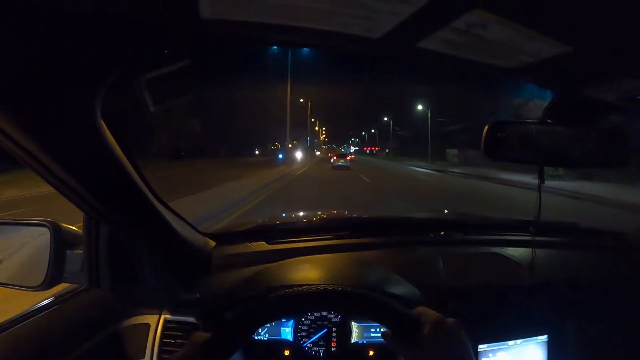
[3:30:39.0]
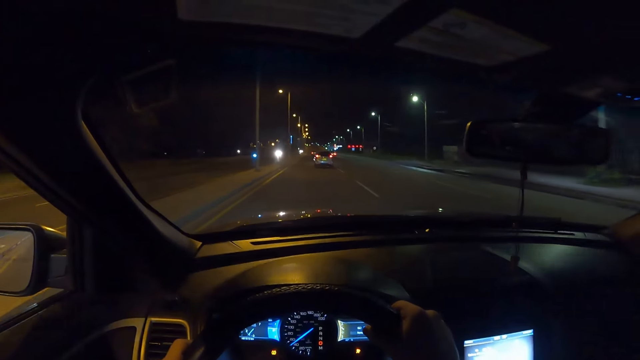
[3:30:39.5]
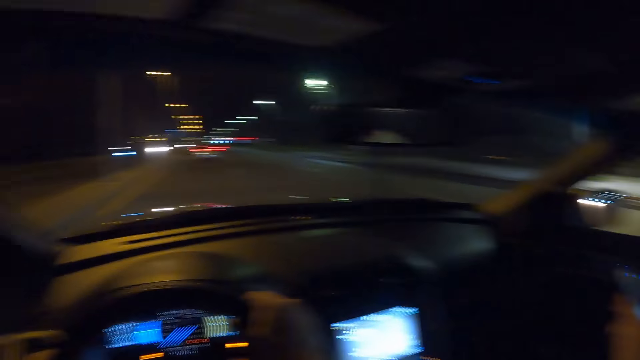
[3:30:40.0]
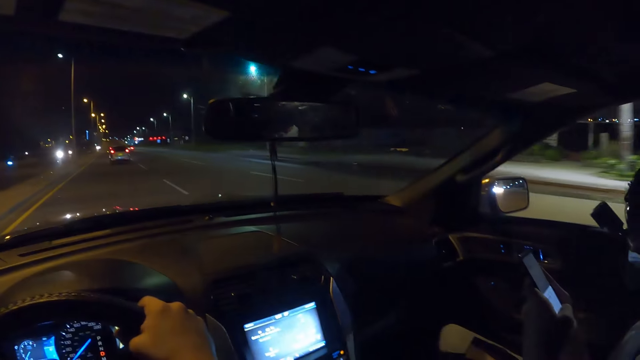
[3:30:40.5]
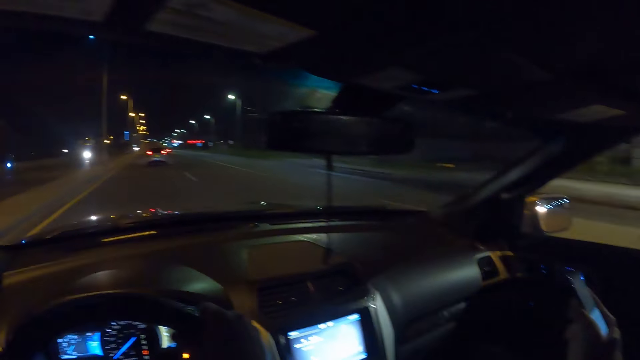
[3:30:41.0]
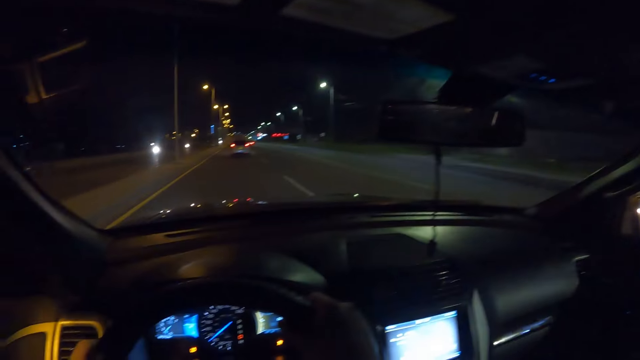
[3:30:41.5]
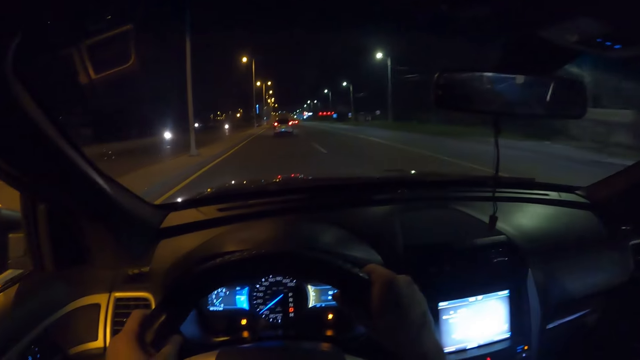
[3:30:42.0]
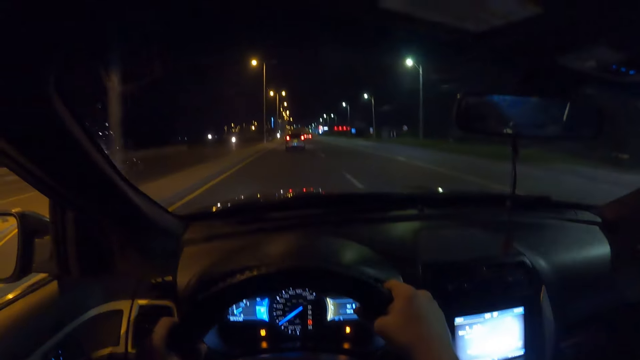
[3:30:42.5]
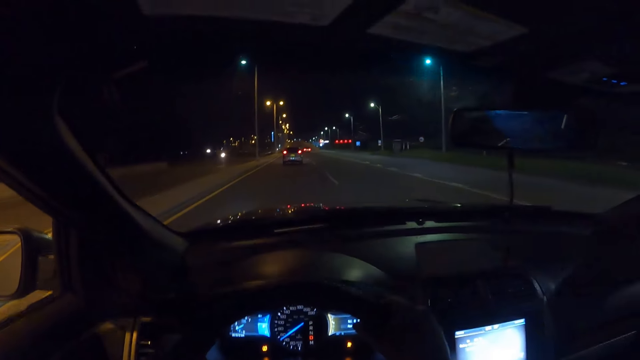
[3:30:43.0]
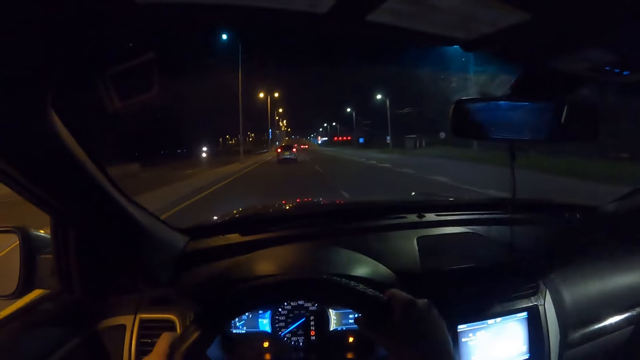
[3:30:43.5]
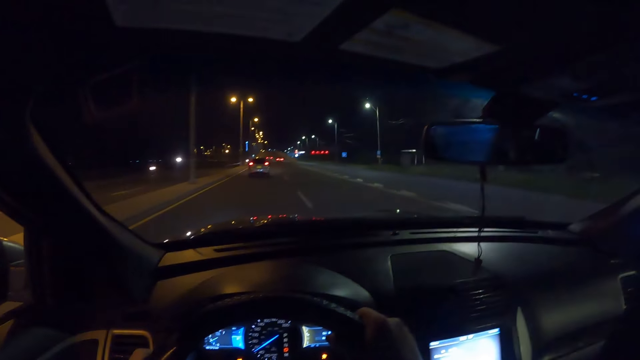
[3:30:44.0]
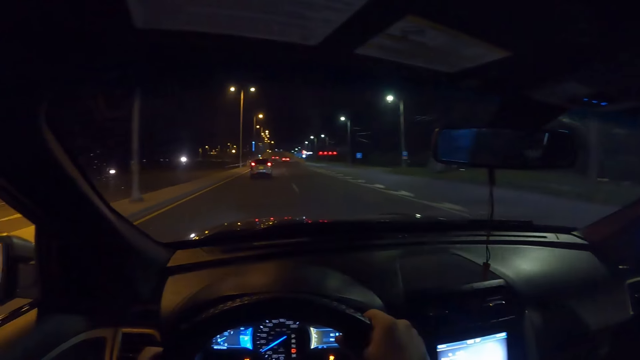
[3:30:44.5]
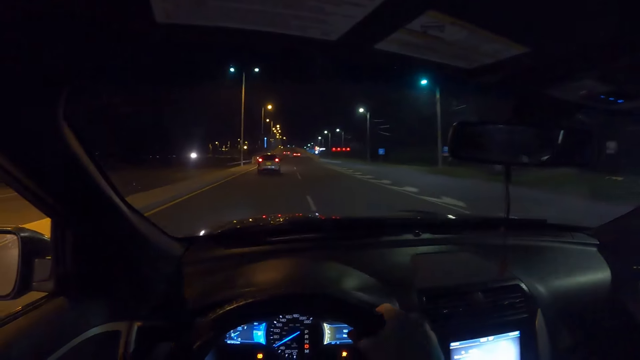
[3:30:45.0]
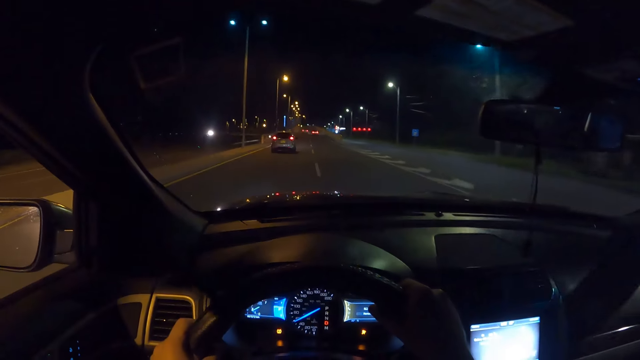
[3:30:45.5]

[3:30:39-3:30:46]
A man operates a phone with both hands.

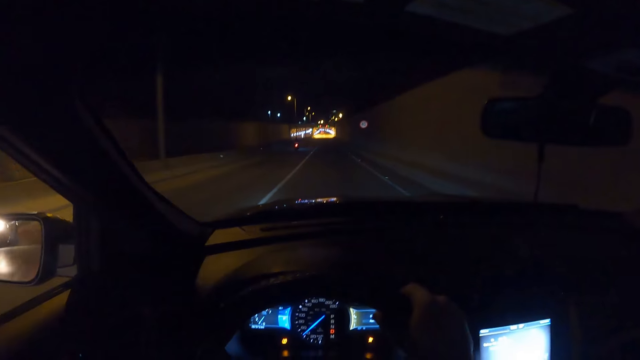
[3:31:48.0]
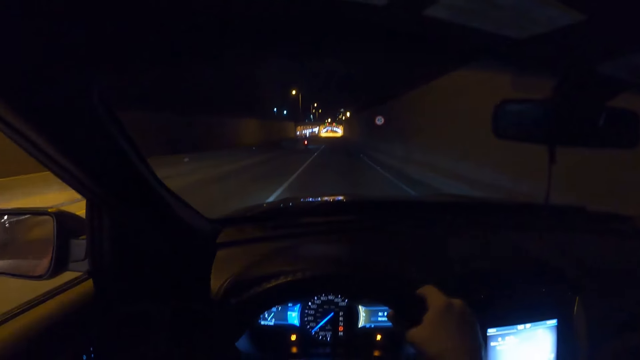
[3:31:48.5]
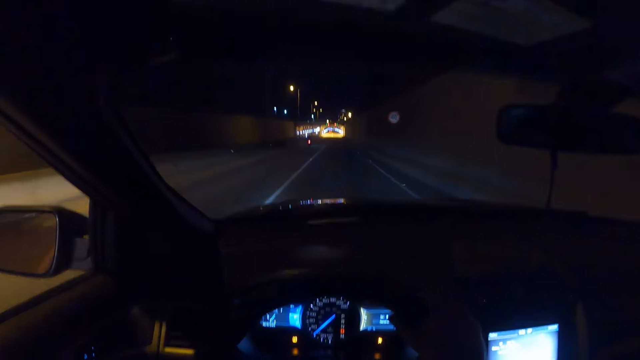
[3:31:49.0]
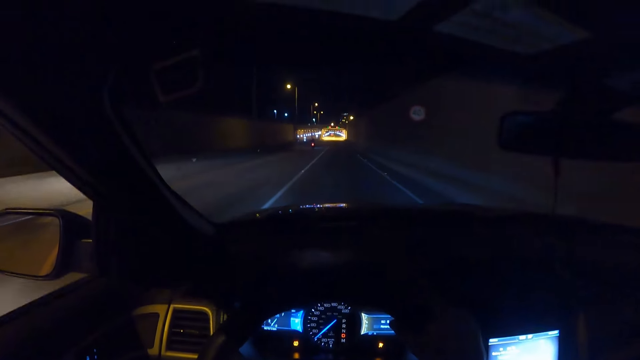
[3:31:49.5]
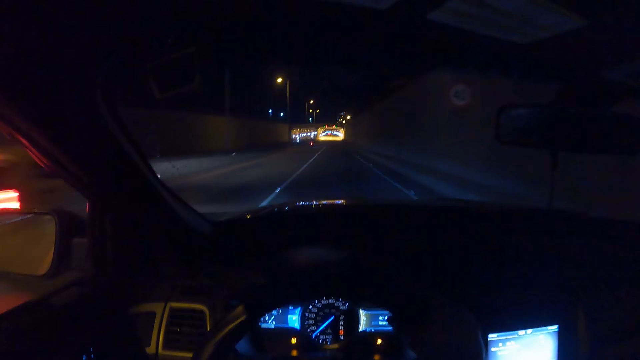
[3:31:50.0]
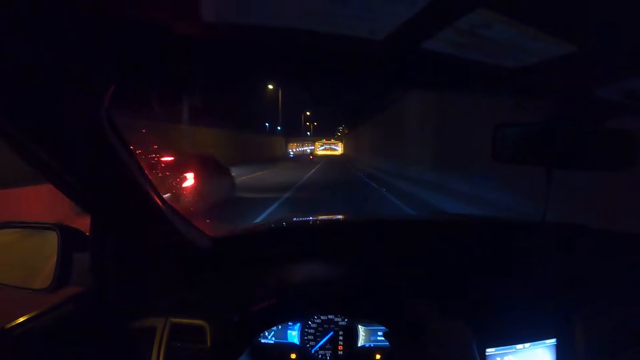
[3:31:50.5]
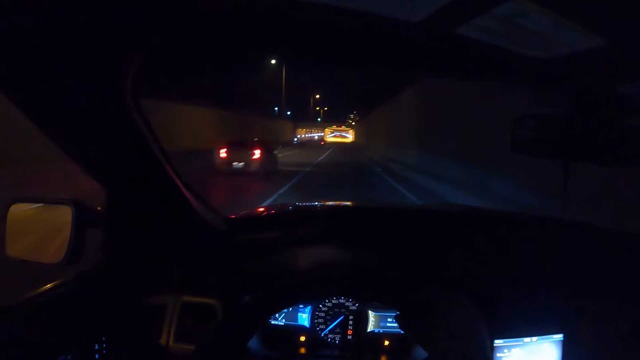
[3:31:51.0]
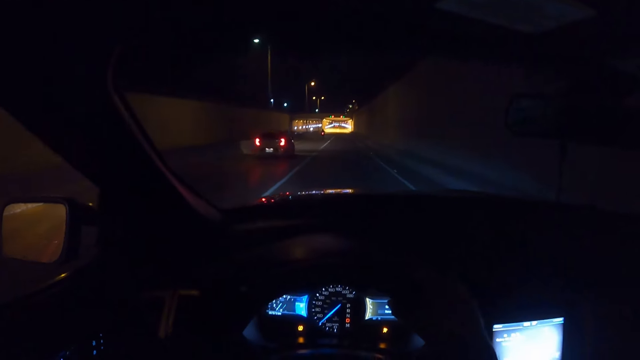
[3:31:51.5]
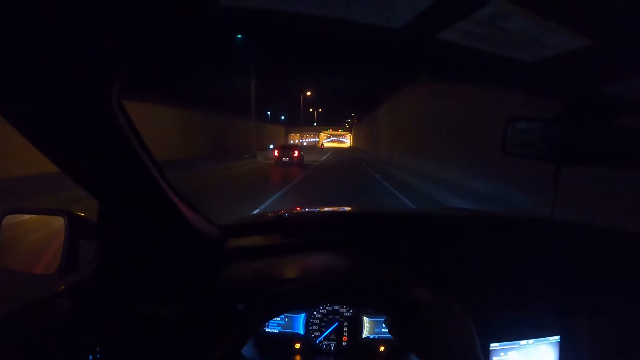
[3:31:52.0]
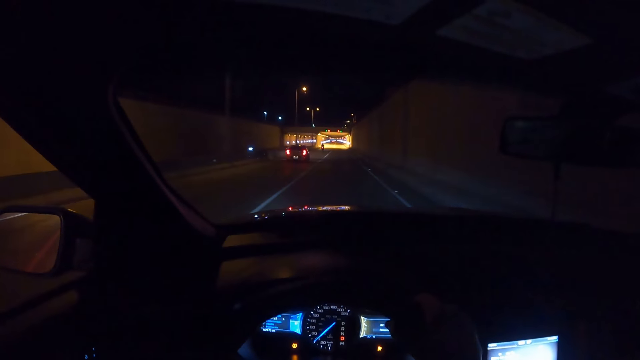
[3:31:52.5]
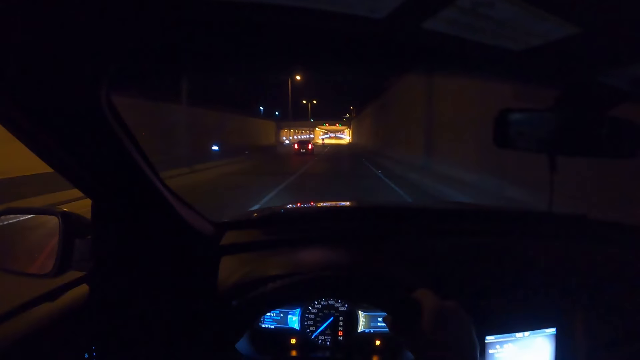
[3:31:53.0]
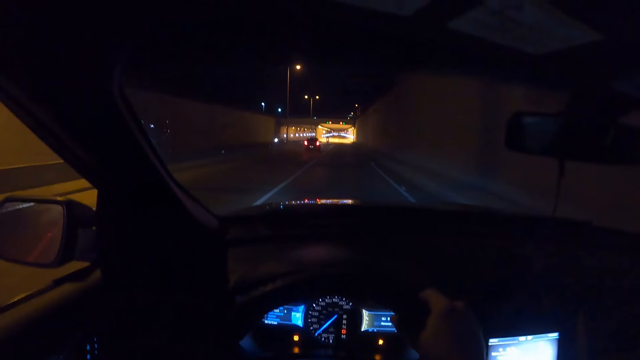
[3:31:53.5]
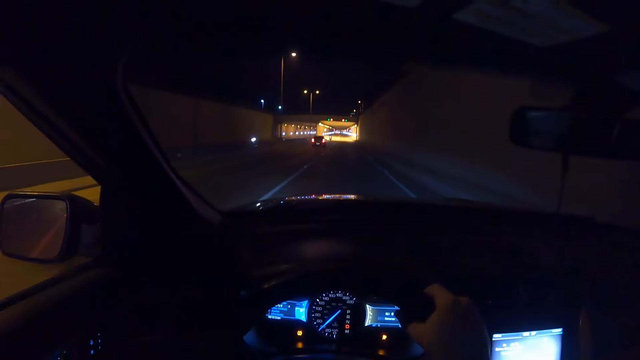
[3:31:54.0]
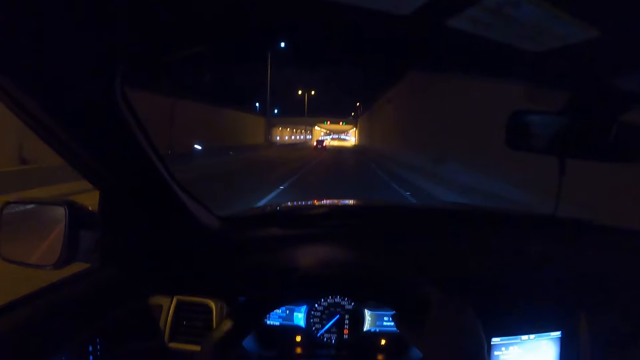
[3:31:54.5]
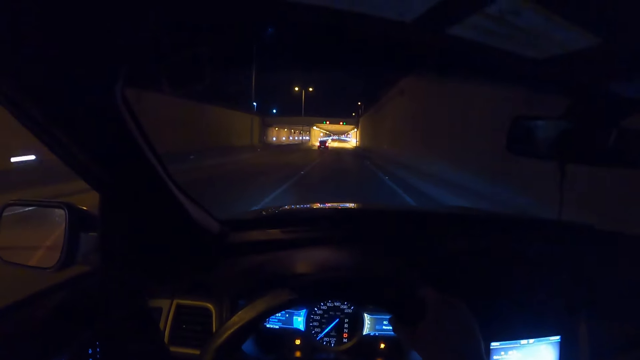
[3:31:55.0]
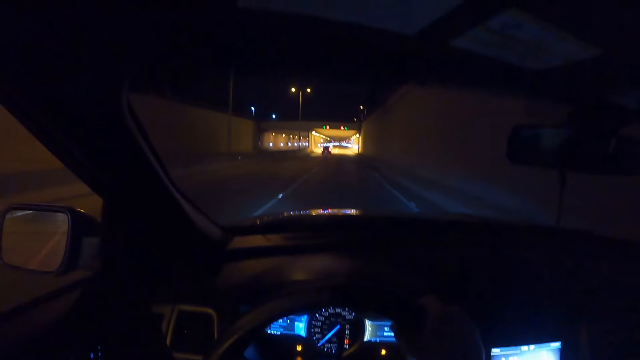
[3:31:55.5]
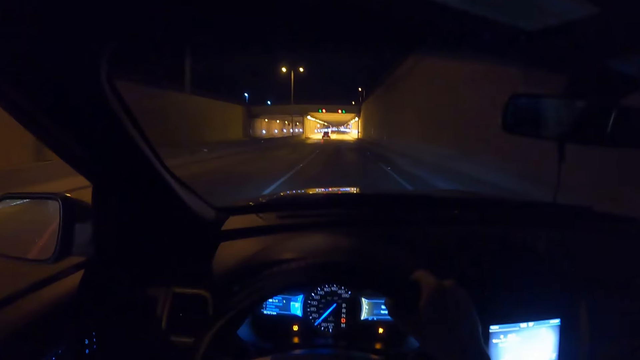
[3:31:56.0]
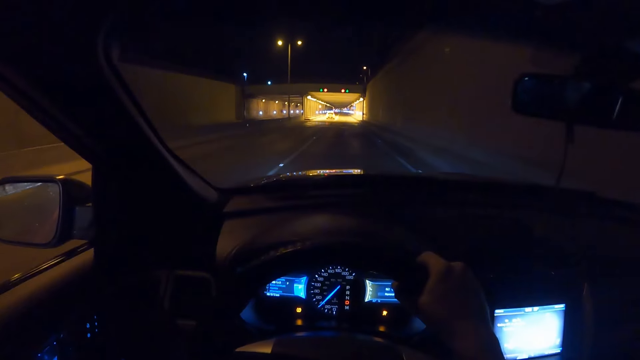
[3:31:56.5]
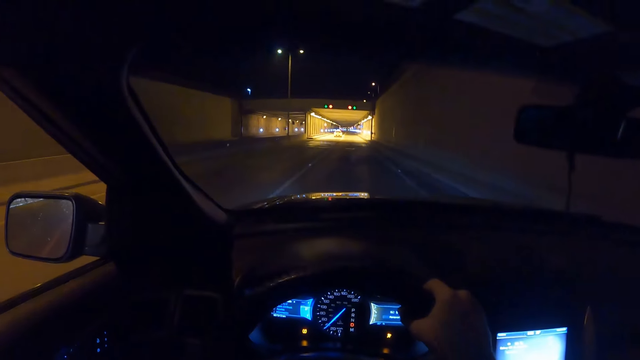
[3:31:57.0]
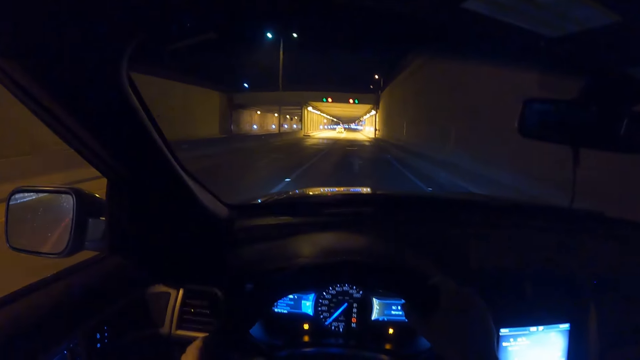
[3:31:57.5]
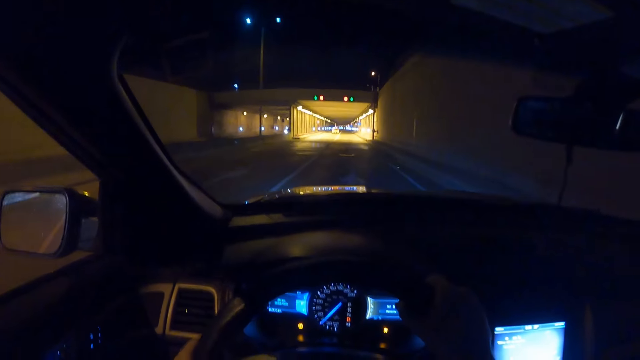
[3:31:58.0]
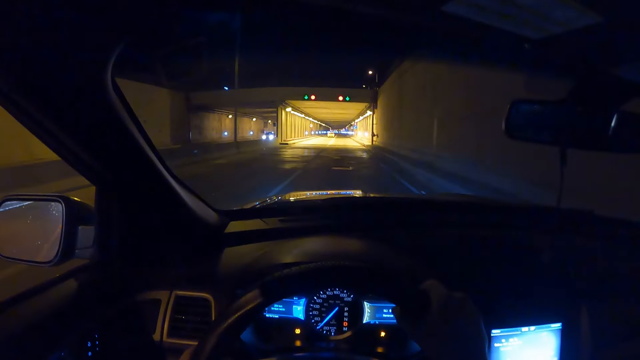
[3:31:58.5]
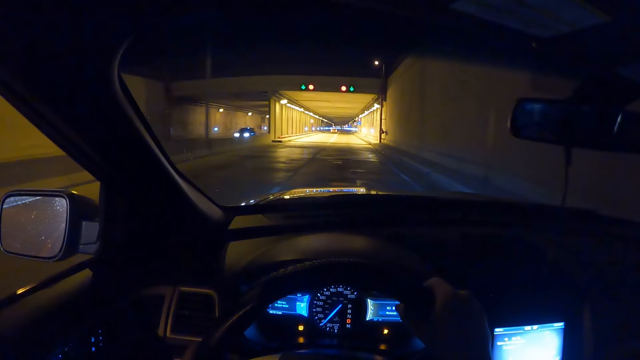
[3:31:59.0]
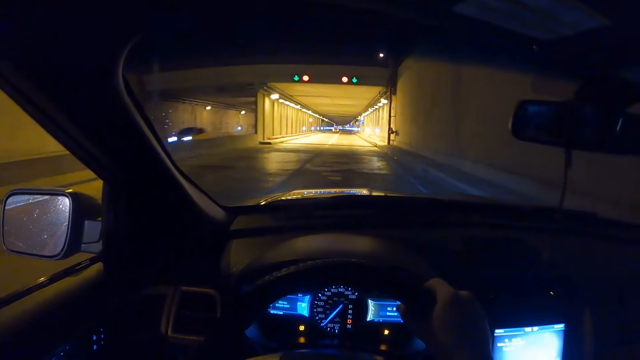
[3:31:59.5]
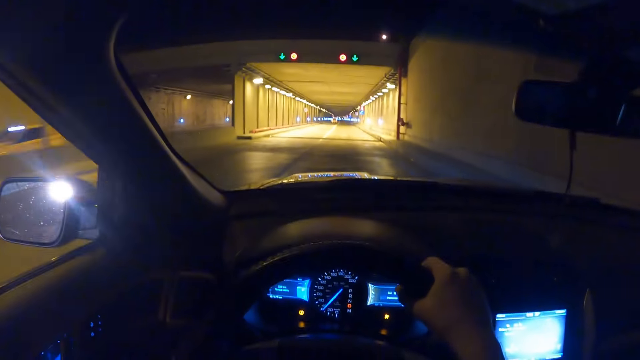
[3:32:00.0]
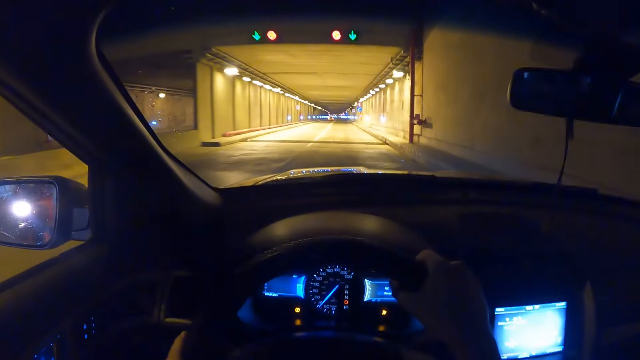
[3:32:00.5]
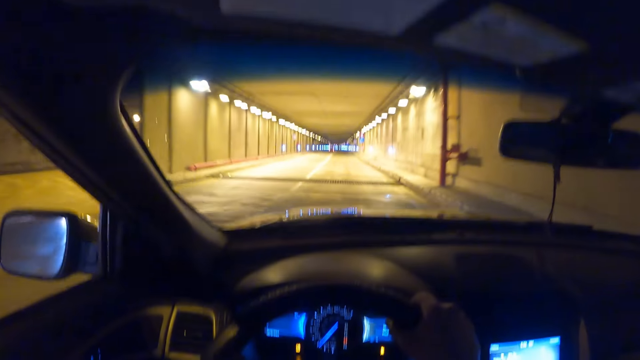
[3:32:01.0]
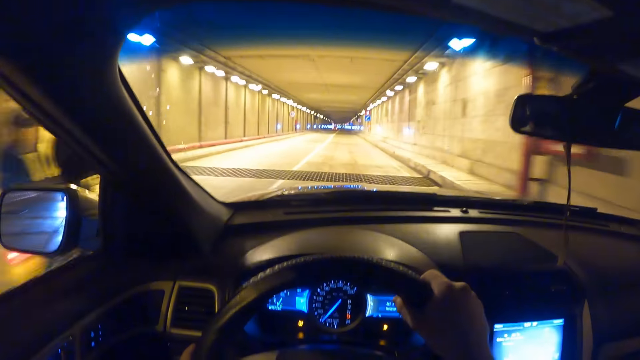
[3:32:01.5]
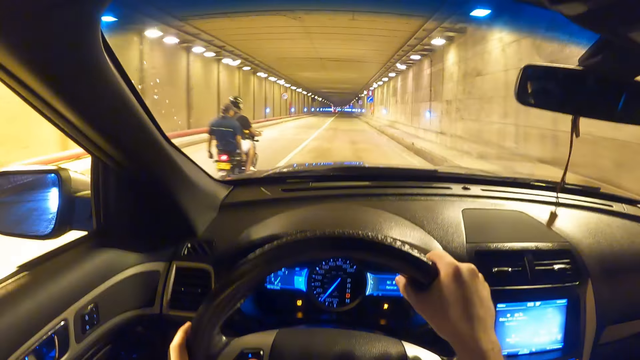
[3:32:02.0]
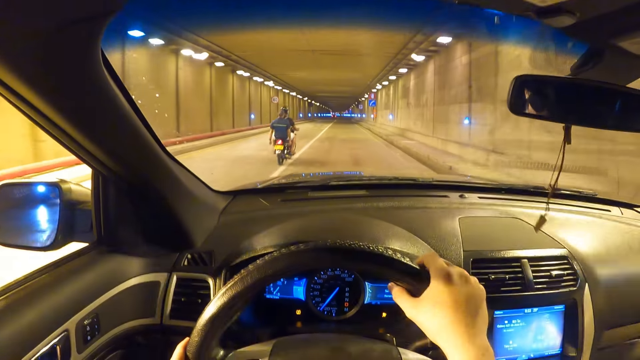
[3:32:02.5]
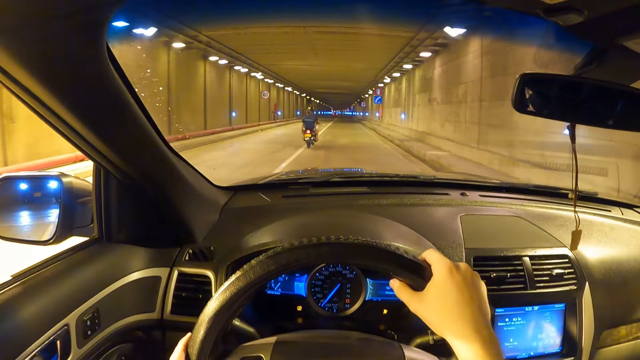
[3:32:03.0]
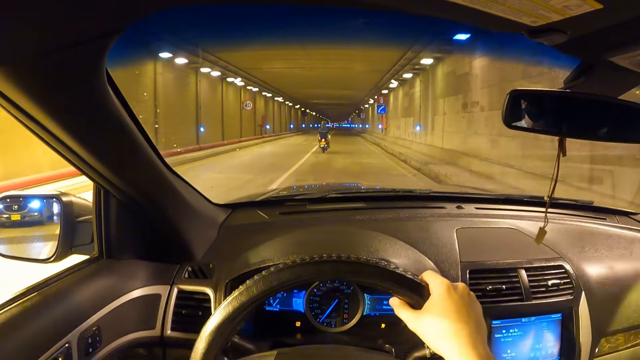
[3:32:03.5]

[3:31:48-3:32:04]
A white car drives by the camera wearer. A motorcycle rides by the camera wearer.
